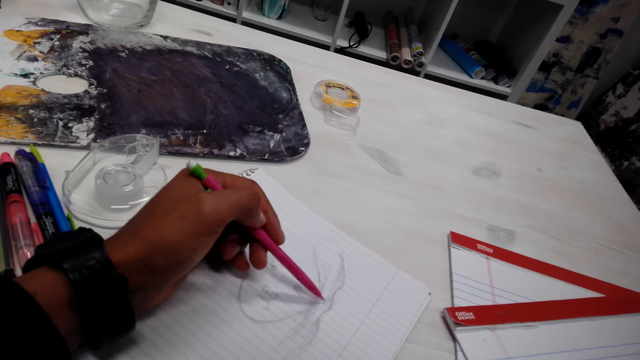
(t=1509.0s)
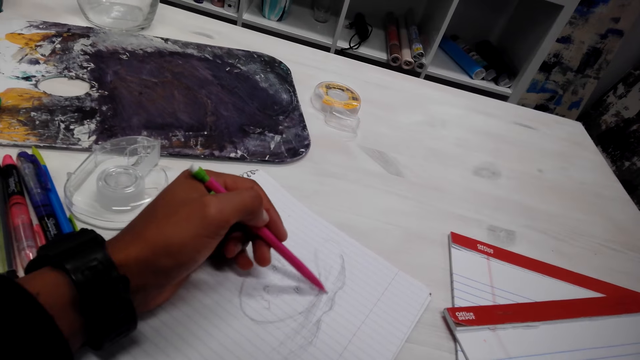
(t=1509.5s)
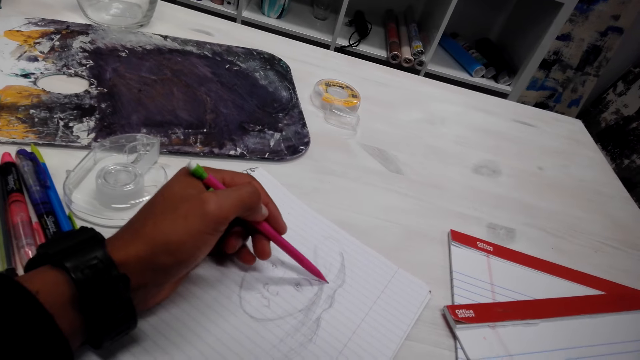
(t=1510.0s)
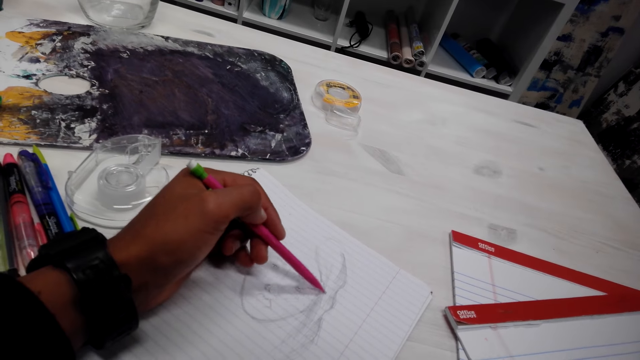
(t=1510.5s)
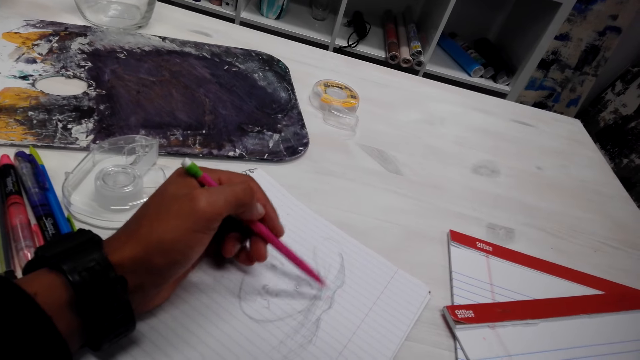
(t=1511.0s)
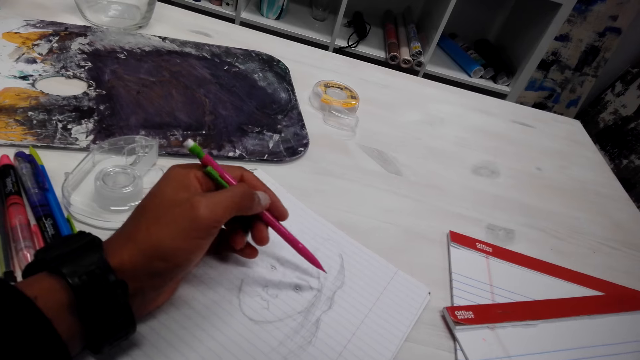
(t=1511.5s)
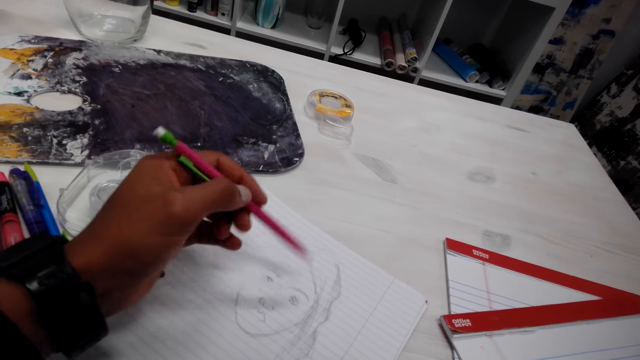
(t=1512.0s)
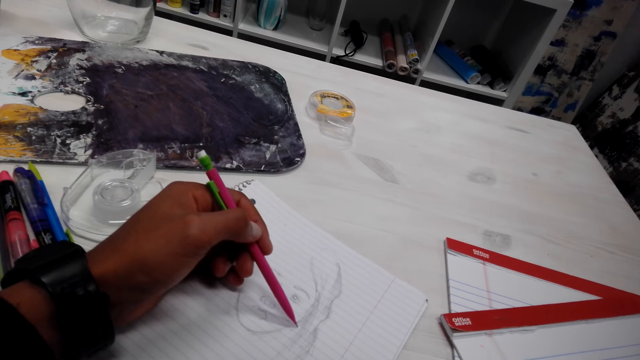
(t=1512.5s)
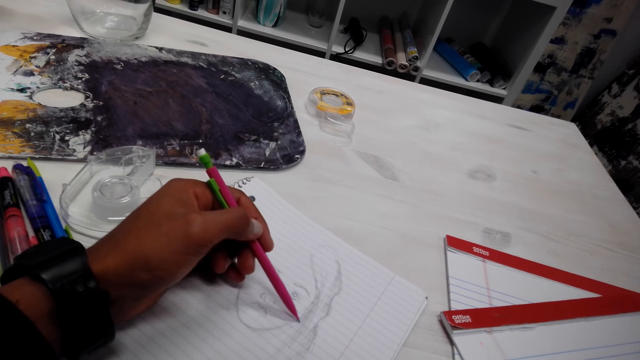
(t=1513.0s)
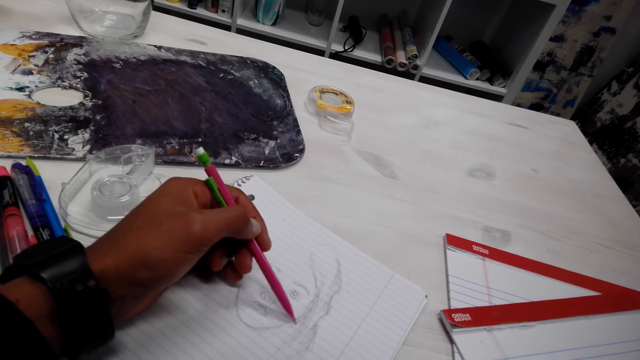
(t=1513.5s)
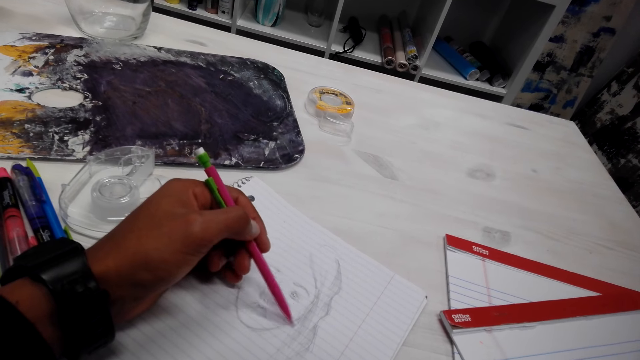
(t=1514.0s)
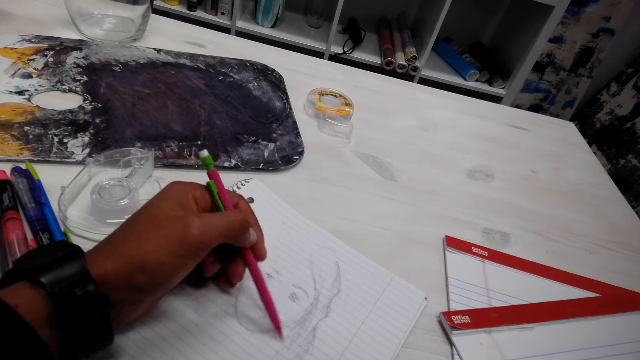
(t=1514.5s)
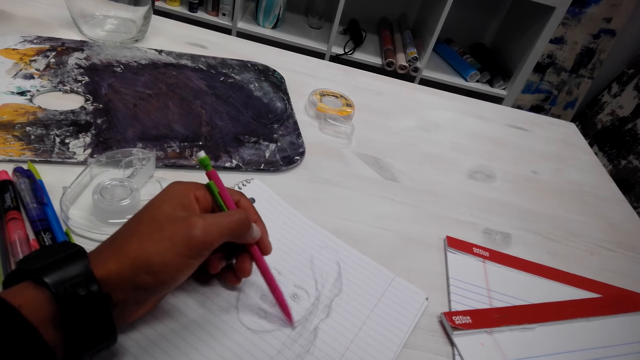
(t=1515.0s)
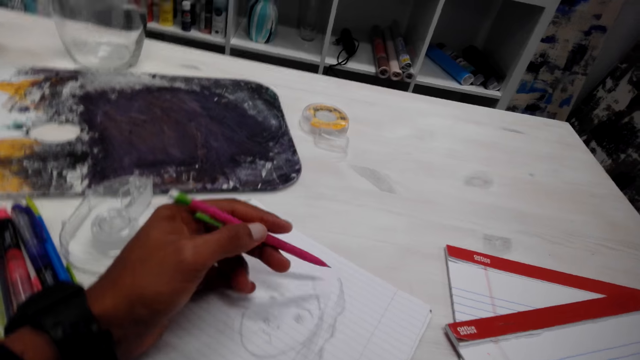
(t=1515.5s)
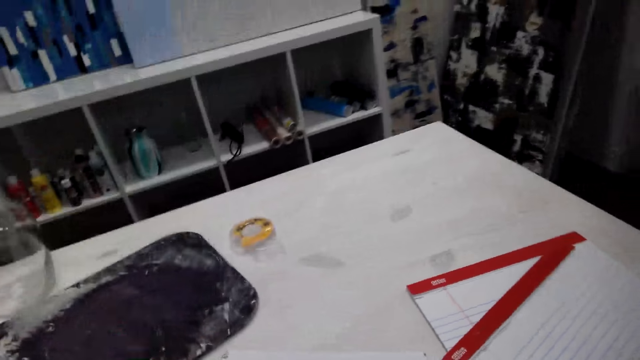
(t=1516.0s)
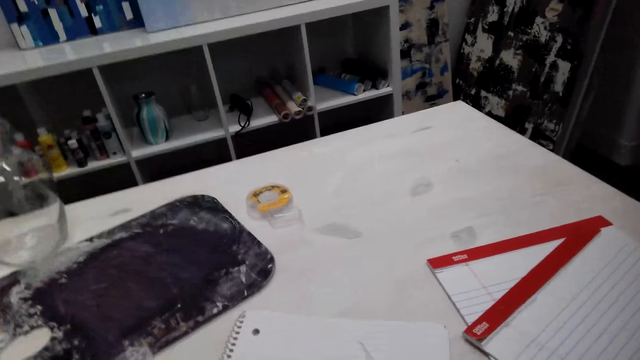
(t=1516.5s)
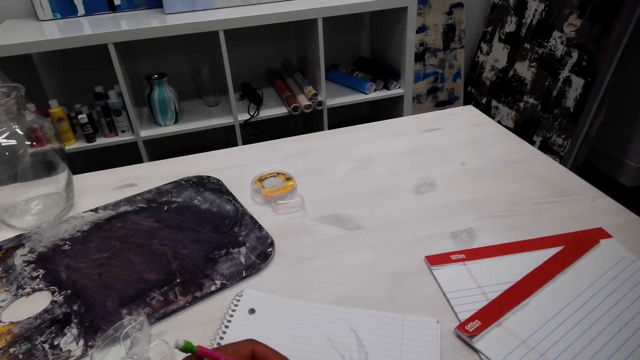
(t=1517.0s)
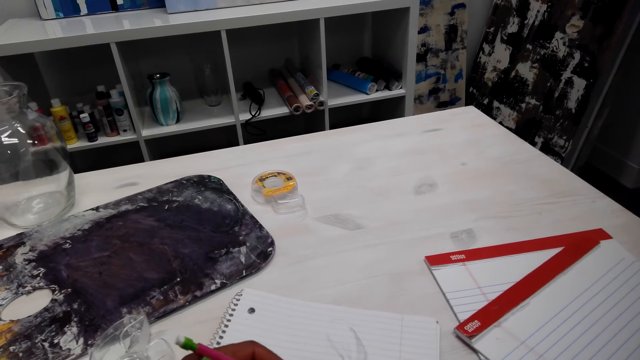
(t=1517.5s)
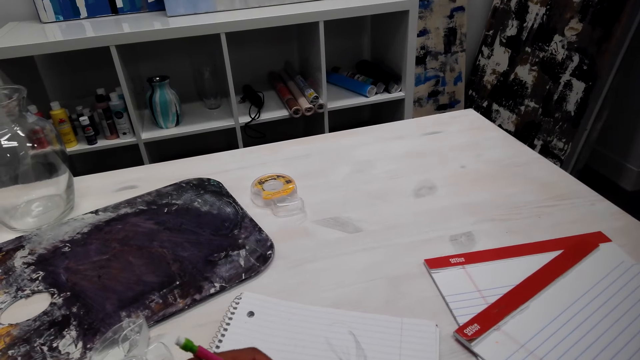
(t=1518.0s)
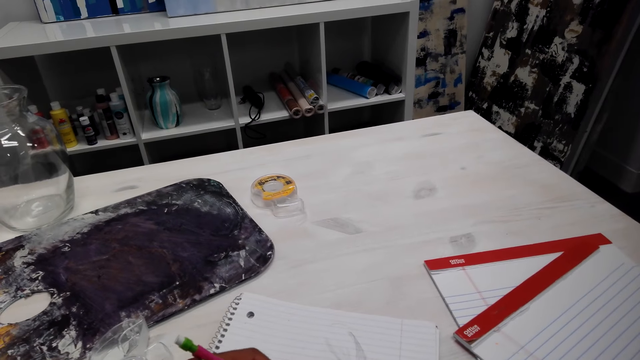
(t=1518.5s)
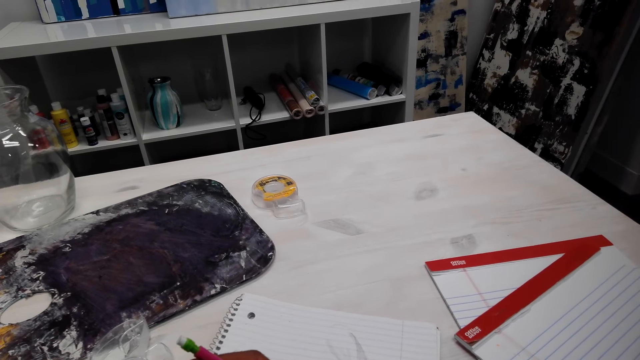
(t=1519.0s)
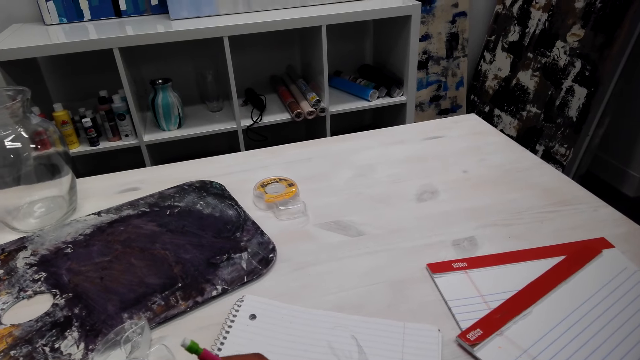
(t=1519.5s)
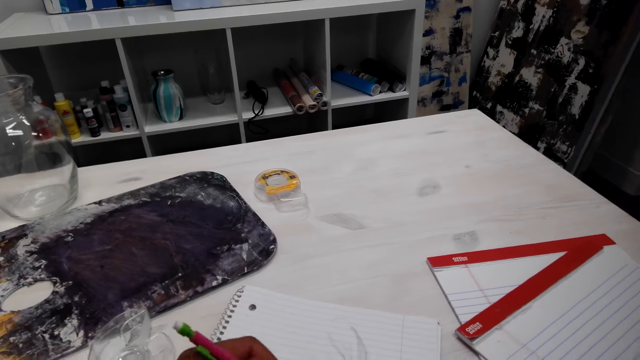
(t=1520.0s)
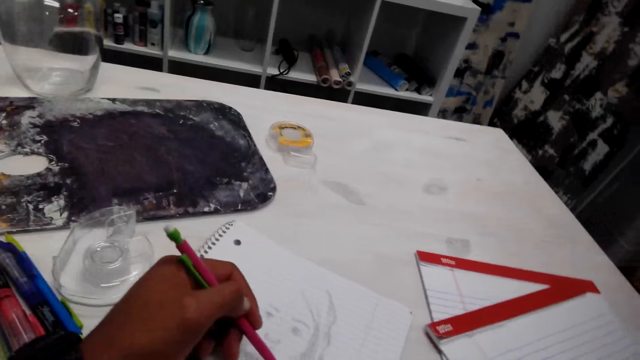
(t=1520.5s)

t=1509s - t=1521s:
The camera wearer adjusts the pencil. They draw a picture on the book. They look around in the room. They draw a picture on the book.

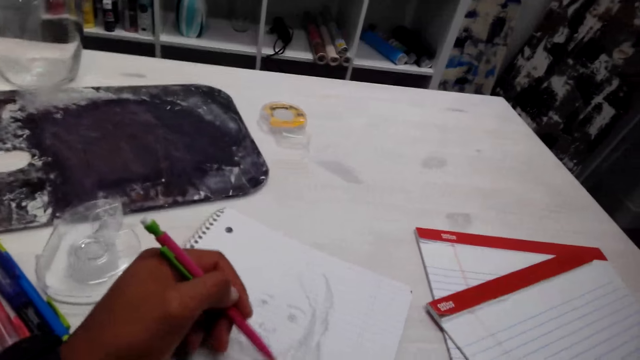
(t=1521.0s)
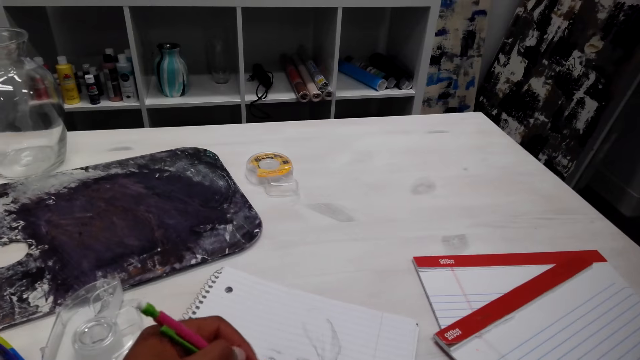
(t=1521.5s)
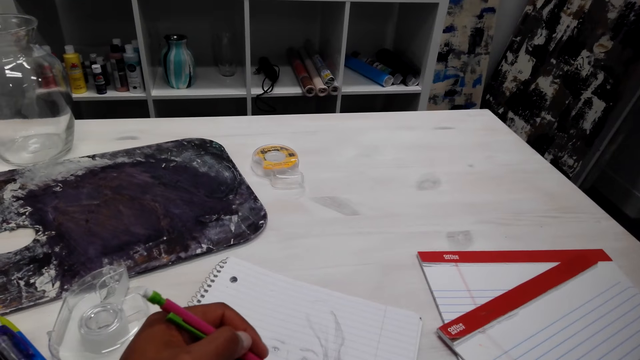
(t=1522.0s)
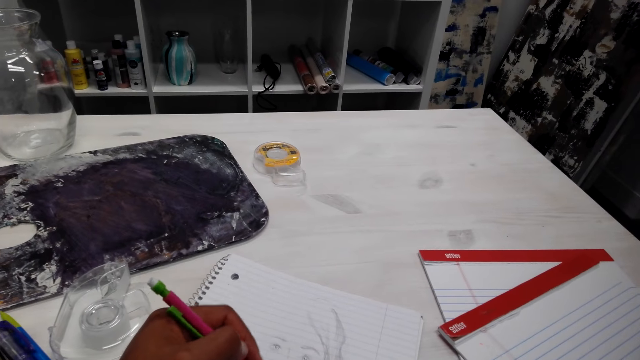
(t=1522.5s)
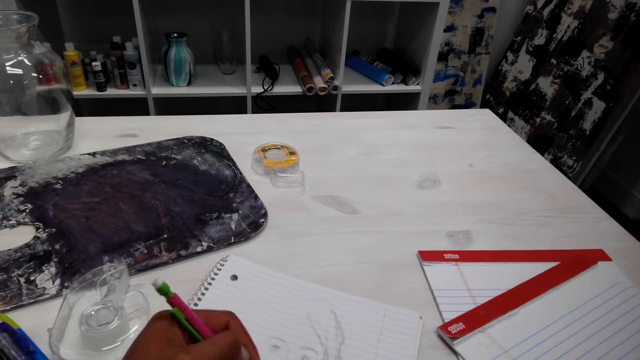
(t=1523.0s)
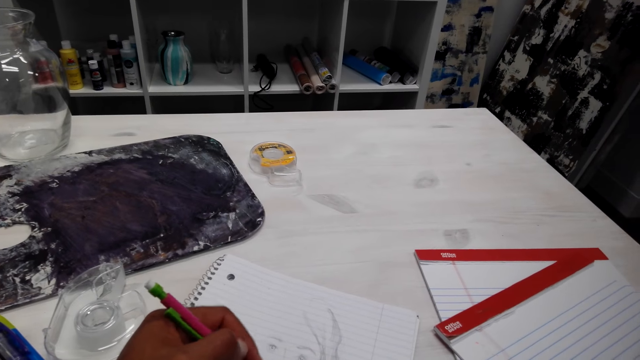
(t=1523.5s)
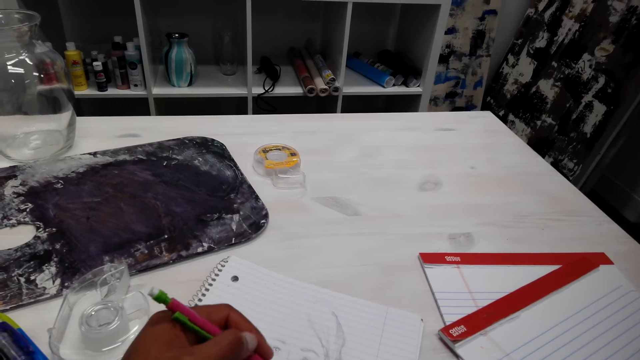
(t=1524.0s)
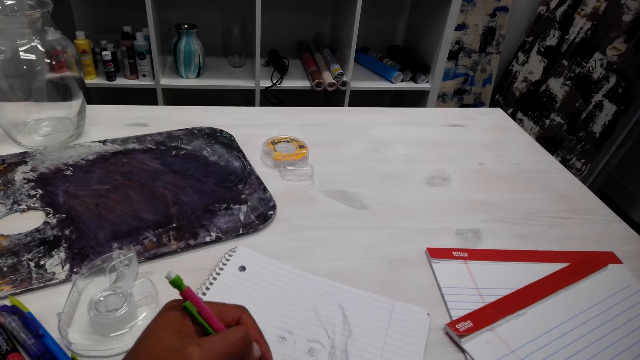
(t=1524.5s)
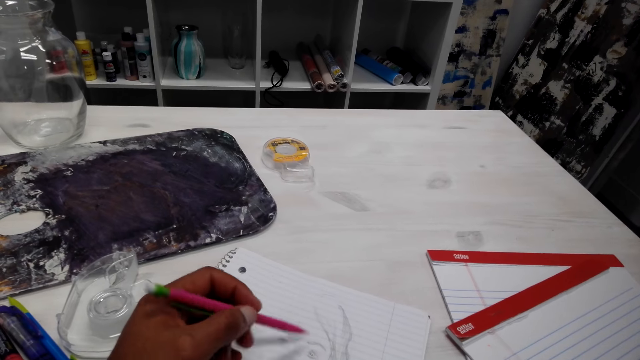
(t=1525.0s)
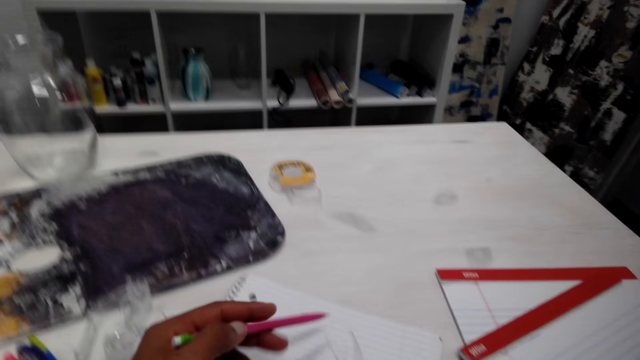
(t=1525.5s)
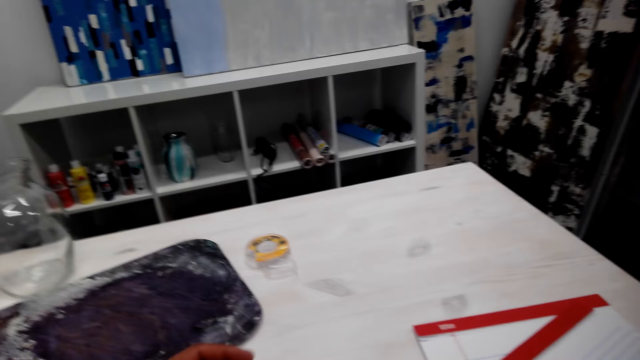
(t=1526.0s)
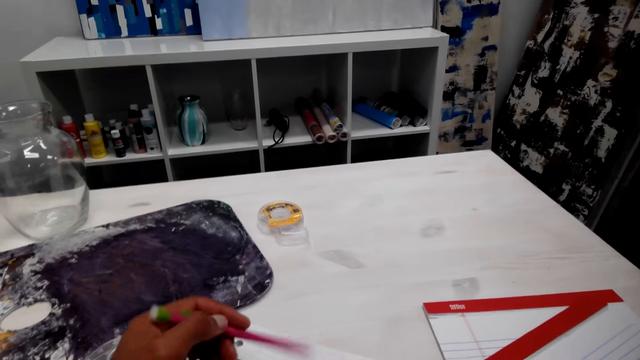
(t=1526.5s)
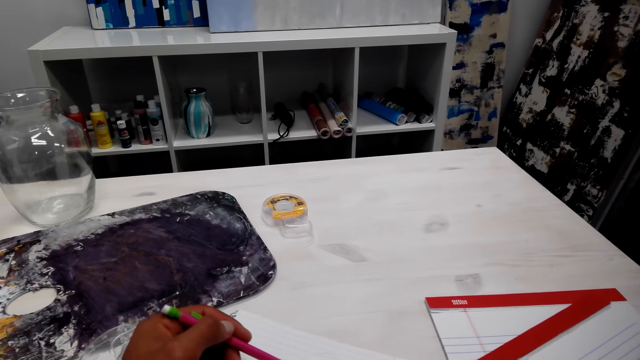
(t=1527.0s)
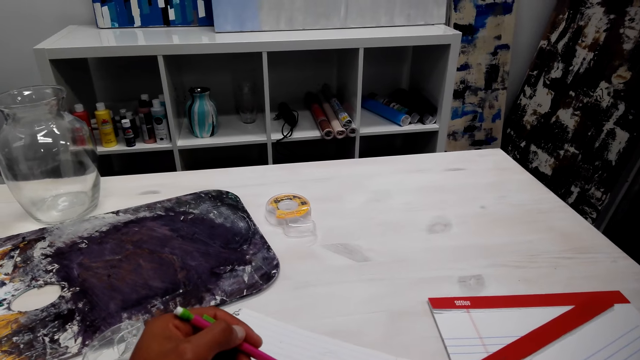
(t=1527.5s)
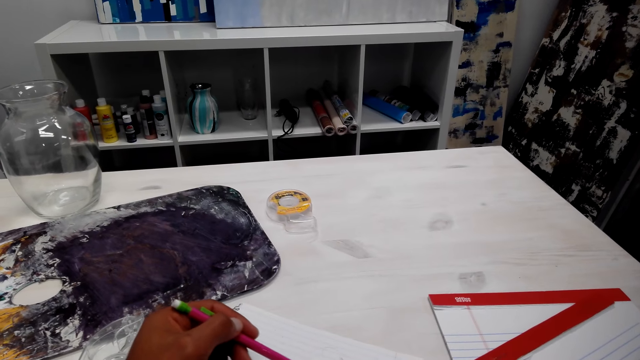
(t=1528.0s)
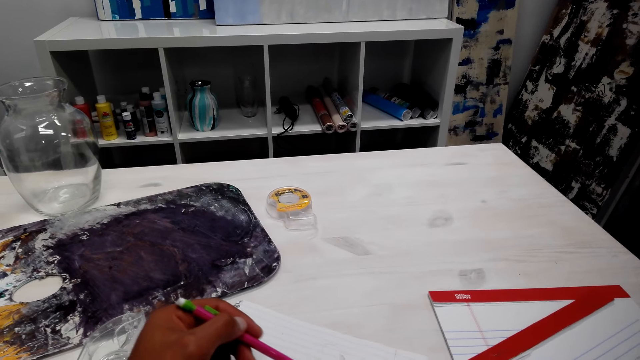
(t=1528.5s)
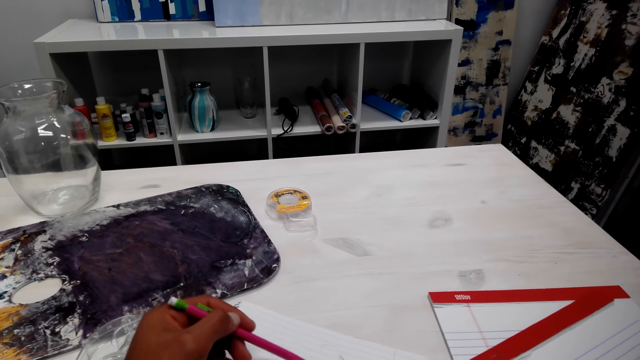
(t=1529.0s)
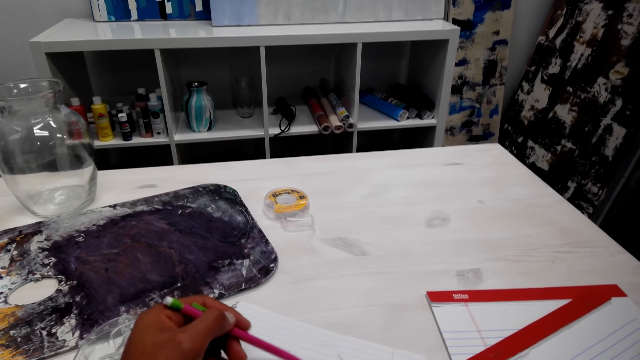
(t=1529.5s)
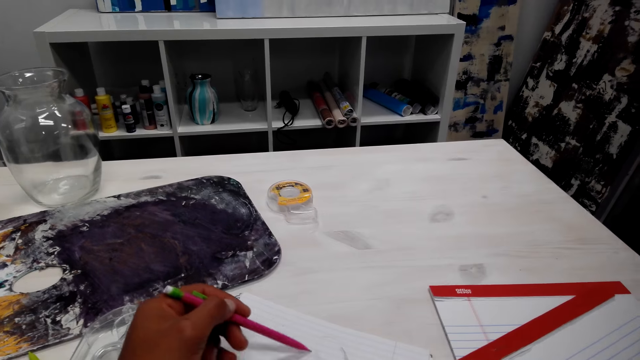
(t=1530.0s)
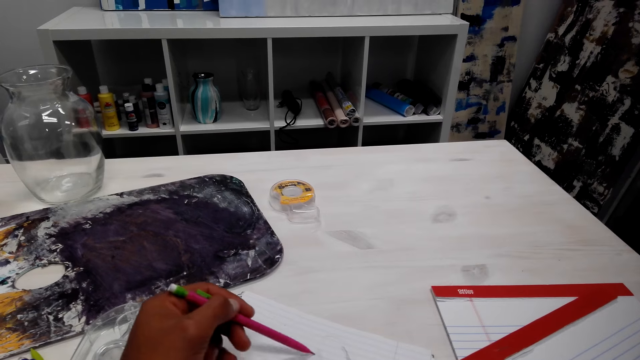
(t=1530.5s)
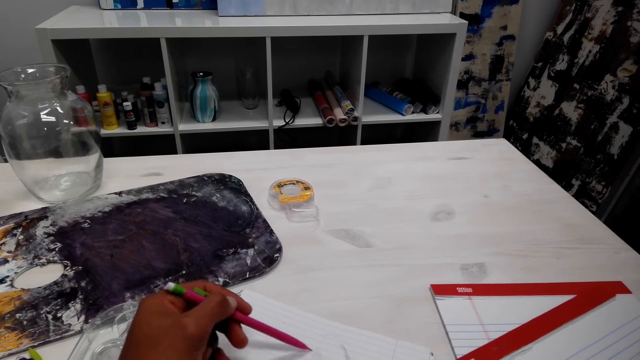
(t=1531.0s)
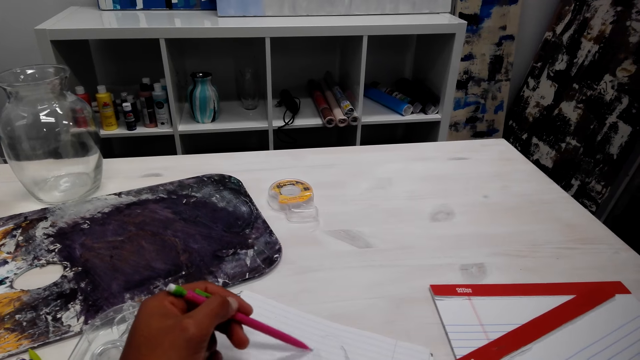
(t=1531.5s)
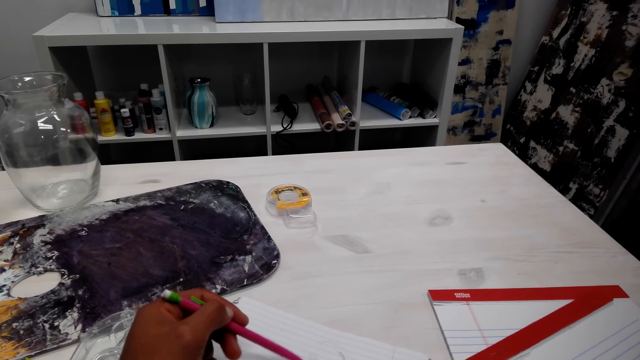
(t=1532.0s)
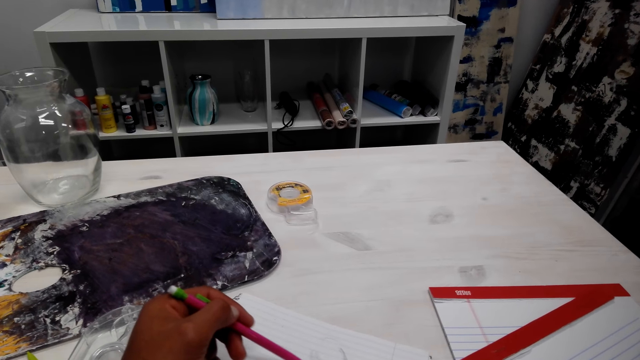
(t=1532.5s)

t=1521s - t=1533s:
The camera wearer adjusts the pencil. They look around in the room. They draw a picture on the book.
